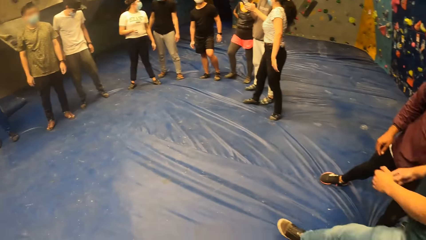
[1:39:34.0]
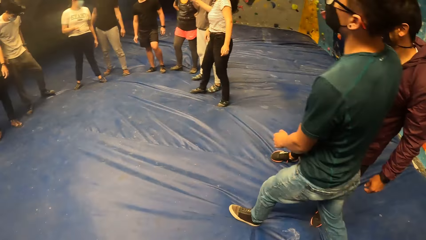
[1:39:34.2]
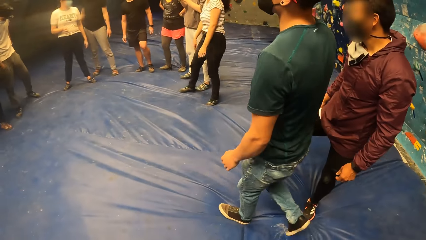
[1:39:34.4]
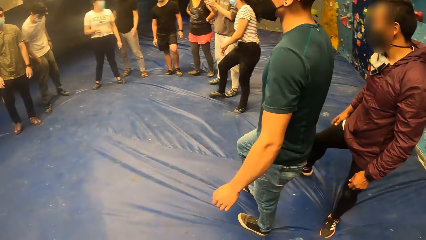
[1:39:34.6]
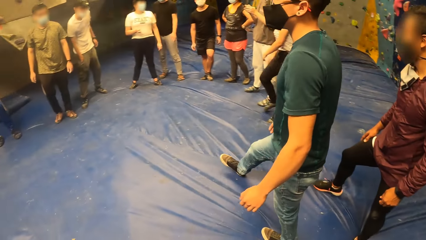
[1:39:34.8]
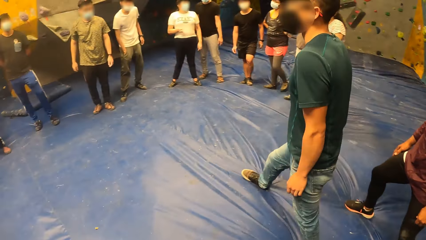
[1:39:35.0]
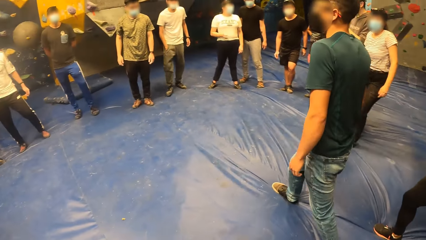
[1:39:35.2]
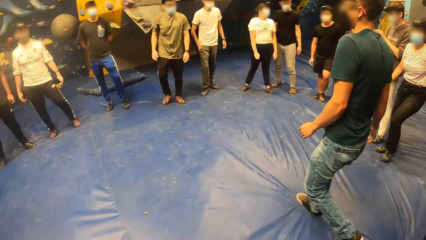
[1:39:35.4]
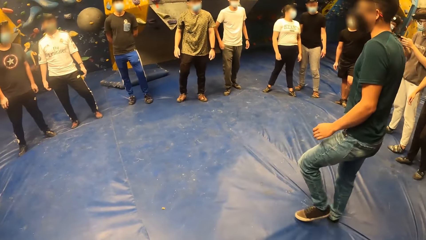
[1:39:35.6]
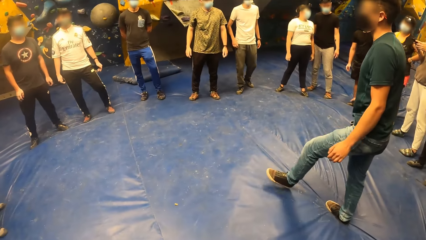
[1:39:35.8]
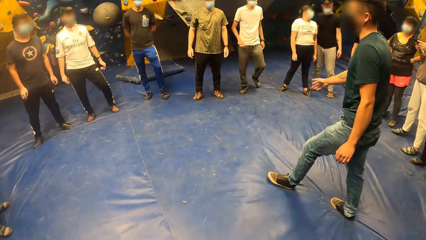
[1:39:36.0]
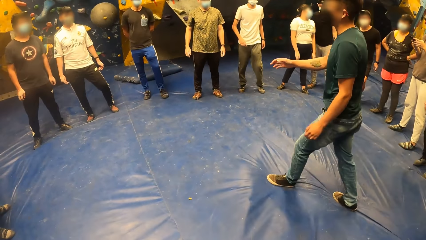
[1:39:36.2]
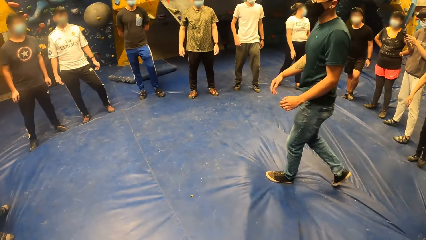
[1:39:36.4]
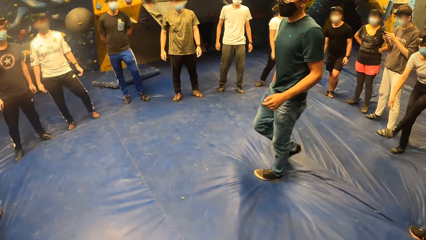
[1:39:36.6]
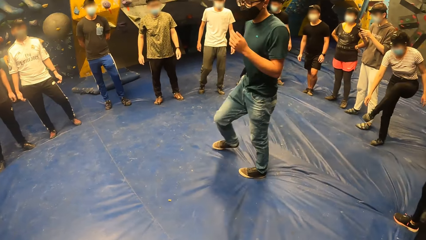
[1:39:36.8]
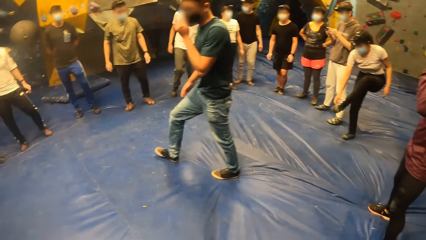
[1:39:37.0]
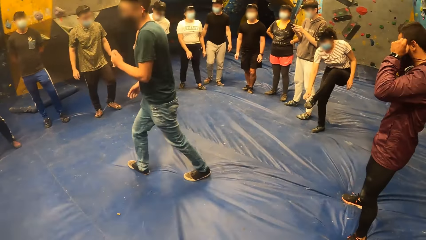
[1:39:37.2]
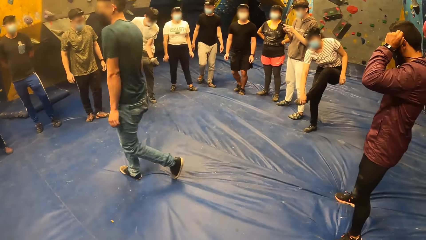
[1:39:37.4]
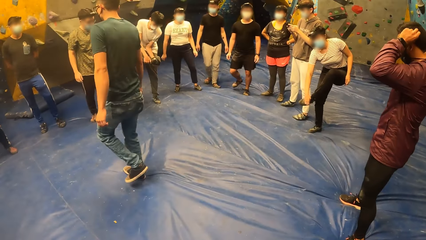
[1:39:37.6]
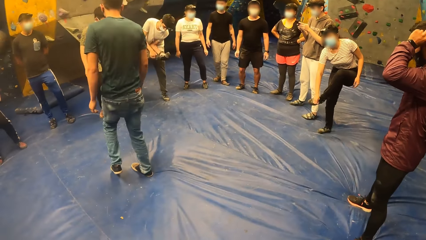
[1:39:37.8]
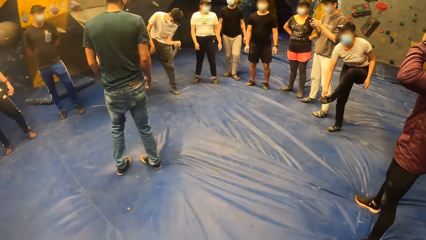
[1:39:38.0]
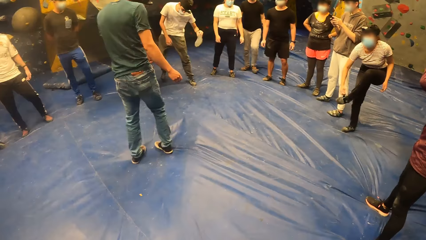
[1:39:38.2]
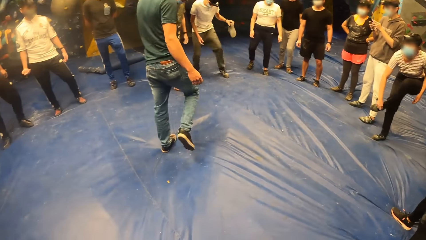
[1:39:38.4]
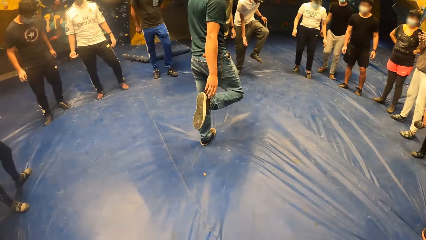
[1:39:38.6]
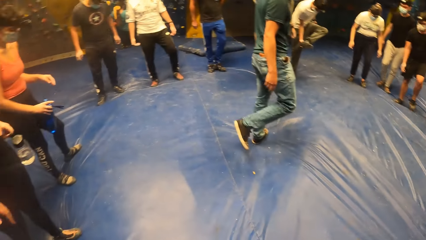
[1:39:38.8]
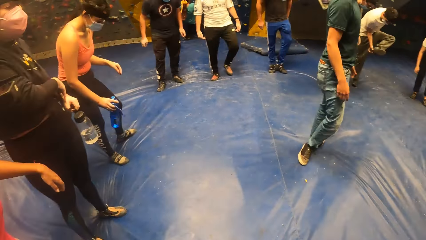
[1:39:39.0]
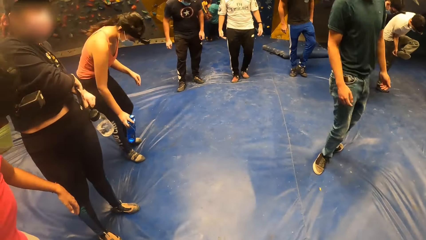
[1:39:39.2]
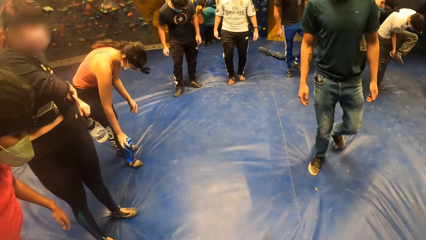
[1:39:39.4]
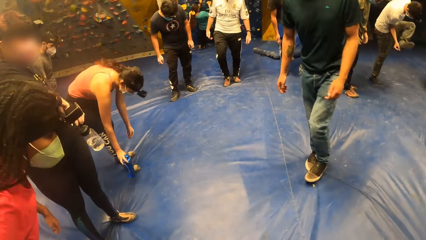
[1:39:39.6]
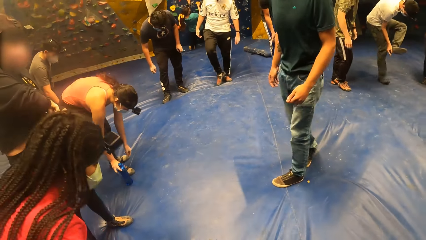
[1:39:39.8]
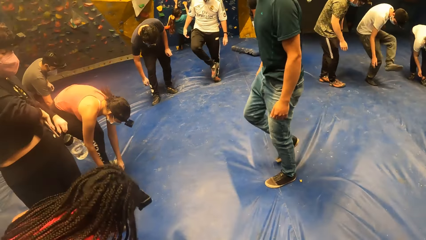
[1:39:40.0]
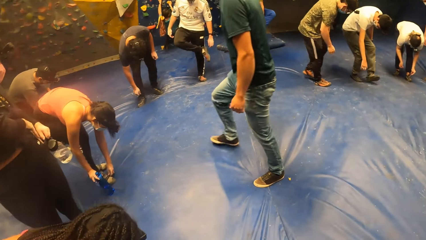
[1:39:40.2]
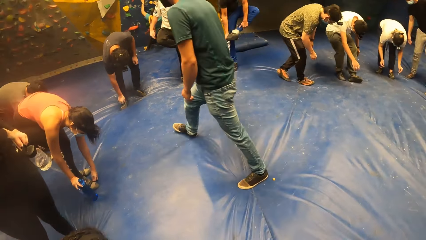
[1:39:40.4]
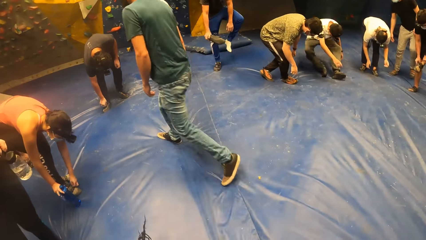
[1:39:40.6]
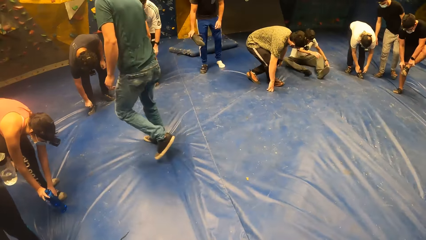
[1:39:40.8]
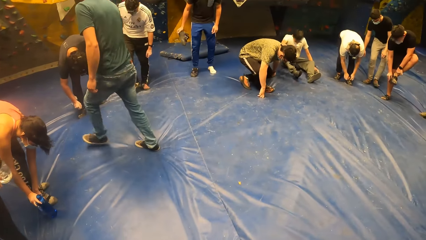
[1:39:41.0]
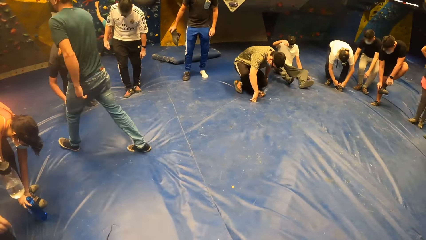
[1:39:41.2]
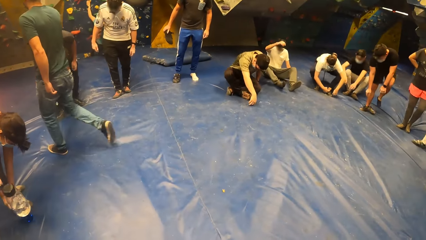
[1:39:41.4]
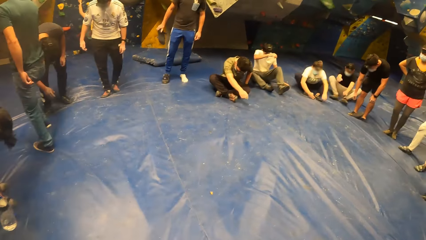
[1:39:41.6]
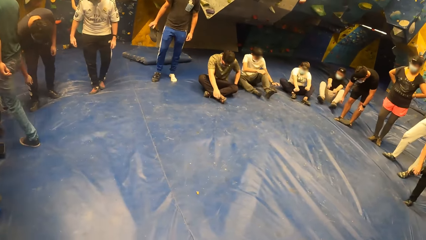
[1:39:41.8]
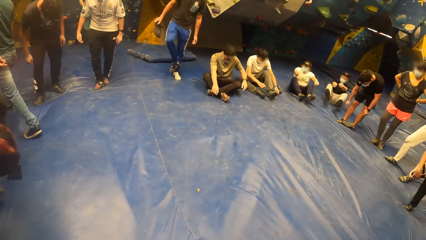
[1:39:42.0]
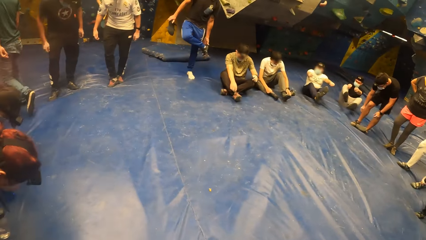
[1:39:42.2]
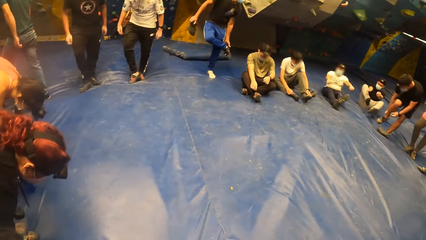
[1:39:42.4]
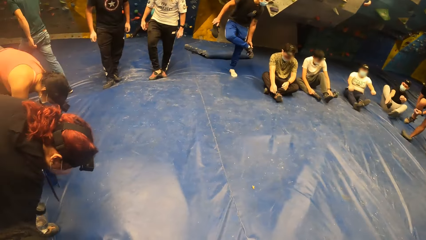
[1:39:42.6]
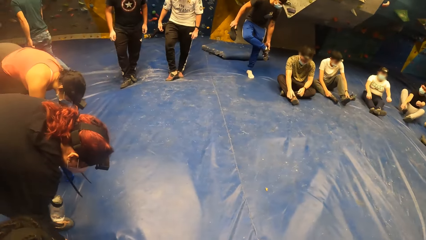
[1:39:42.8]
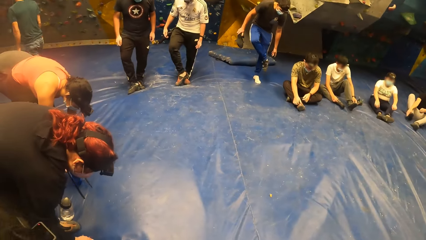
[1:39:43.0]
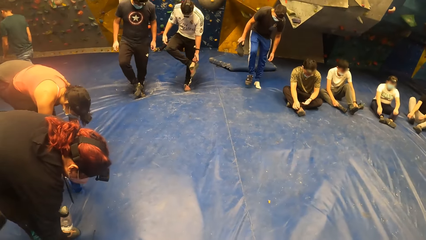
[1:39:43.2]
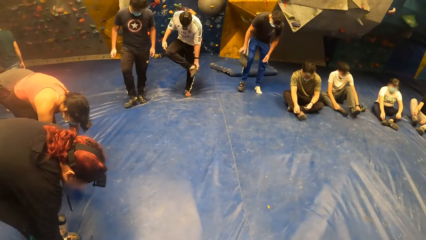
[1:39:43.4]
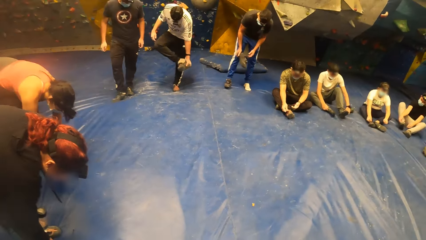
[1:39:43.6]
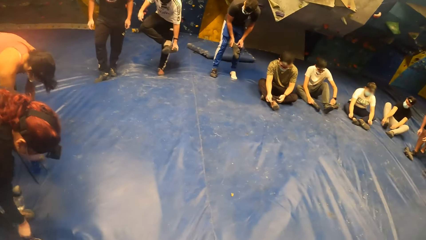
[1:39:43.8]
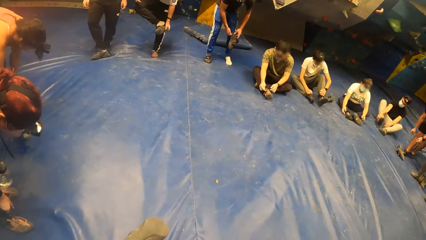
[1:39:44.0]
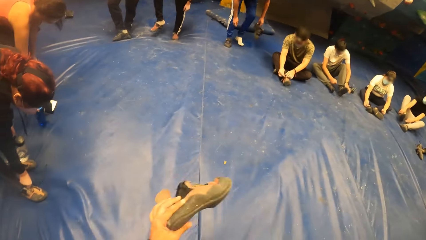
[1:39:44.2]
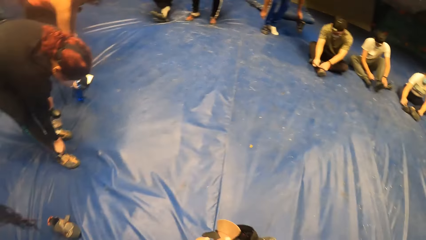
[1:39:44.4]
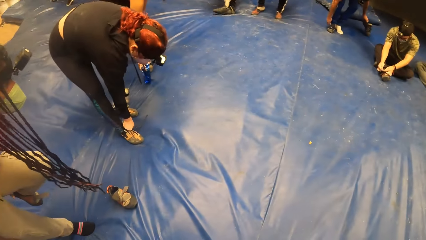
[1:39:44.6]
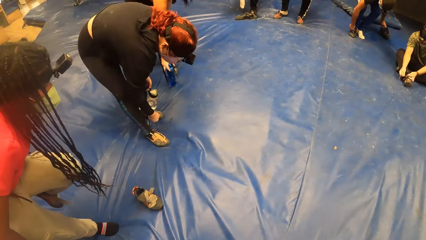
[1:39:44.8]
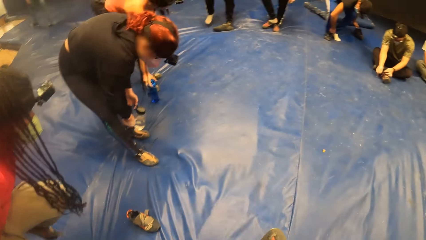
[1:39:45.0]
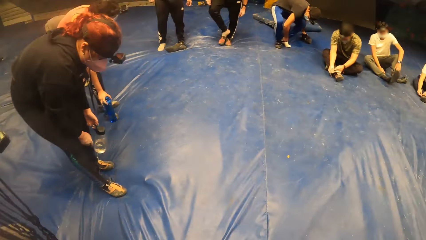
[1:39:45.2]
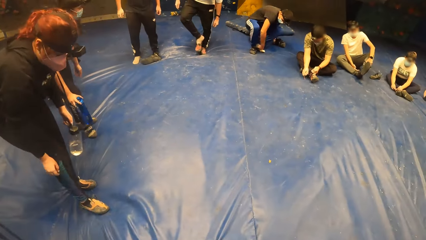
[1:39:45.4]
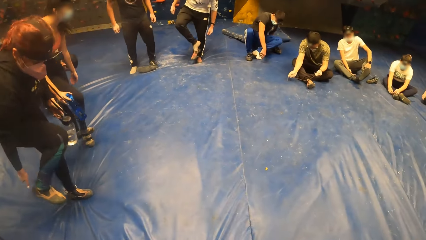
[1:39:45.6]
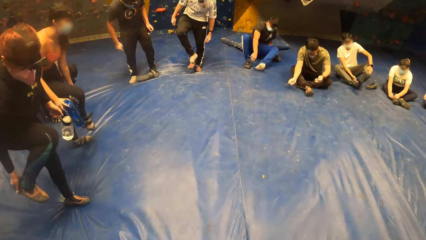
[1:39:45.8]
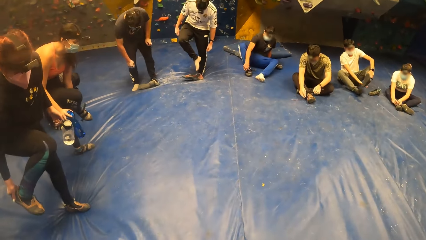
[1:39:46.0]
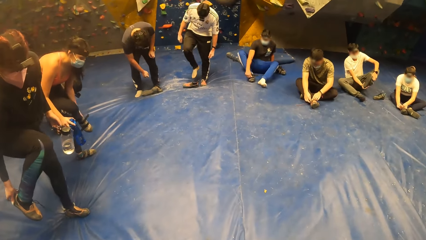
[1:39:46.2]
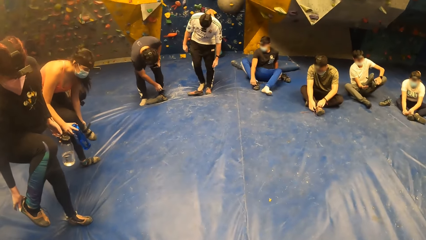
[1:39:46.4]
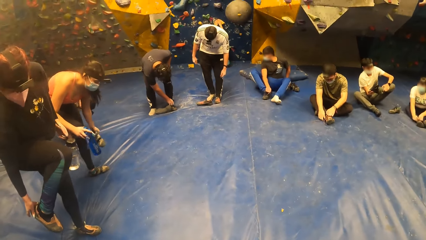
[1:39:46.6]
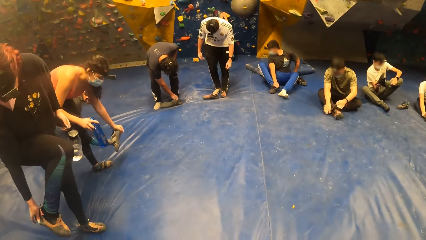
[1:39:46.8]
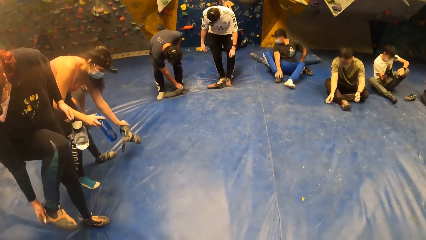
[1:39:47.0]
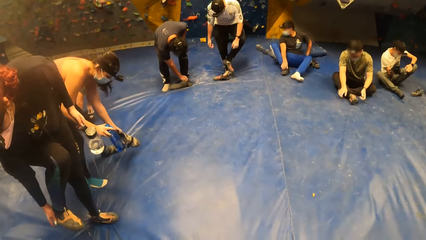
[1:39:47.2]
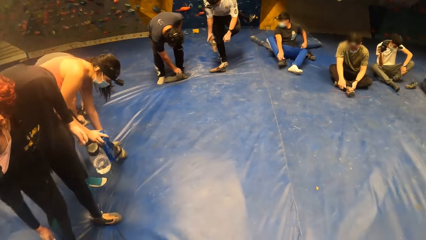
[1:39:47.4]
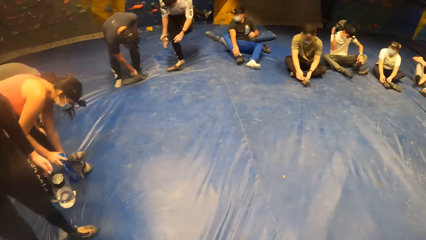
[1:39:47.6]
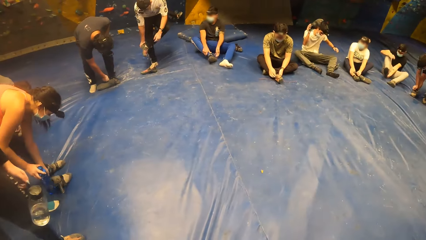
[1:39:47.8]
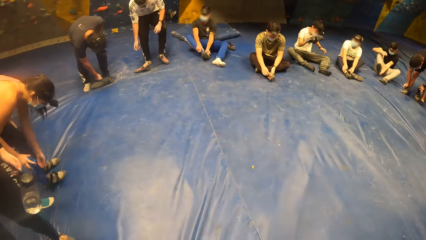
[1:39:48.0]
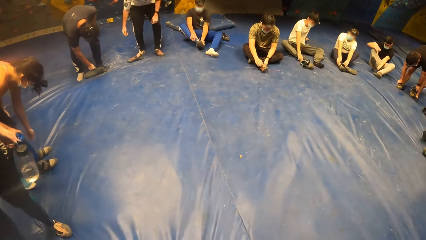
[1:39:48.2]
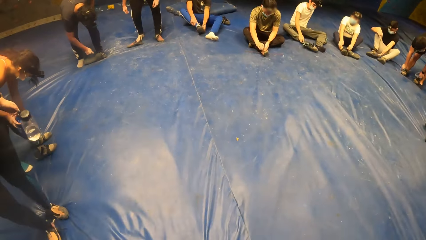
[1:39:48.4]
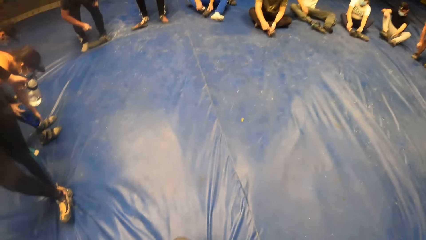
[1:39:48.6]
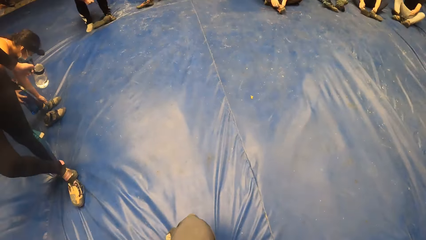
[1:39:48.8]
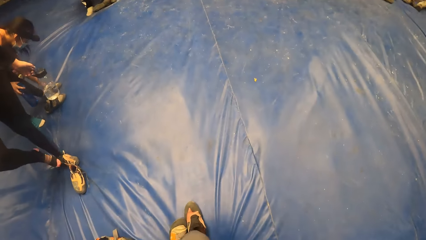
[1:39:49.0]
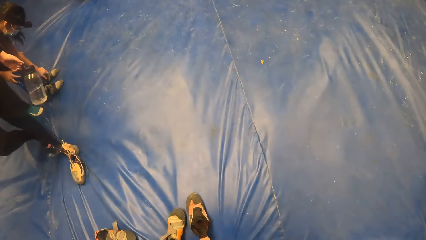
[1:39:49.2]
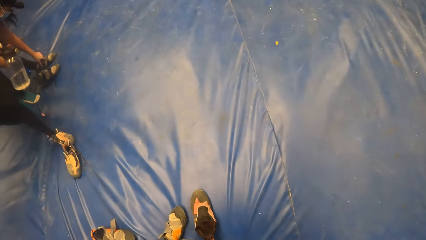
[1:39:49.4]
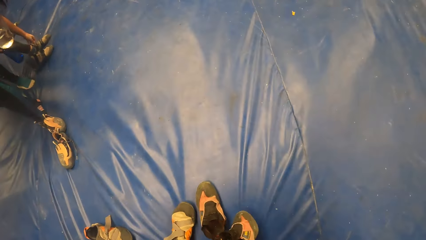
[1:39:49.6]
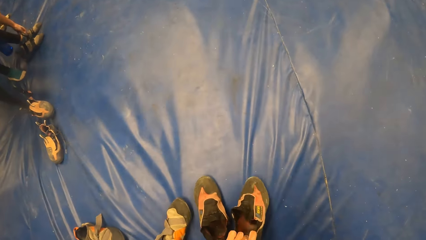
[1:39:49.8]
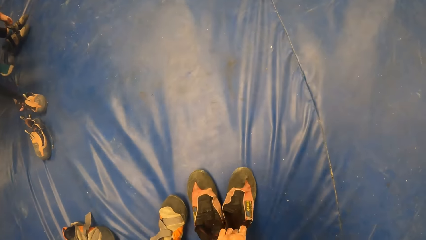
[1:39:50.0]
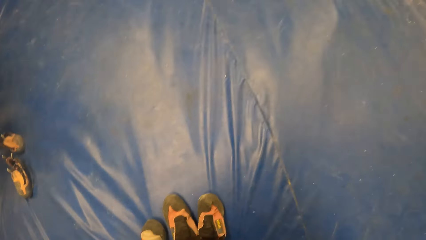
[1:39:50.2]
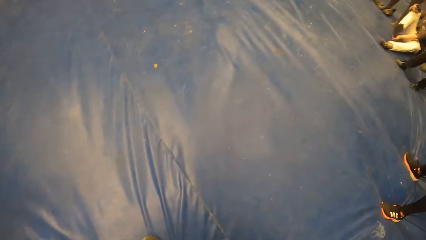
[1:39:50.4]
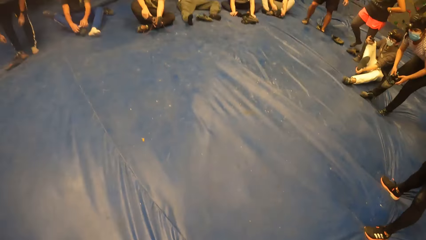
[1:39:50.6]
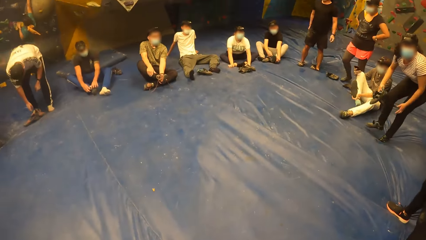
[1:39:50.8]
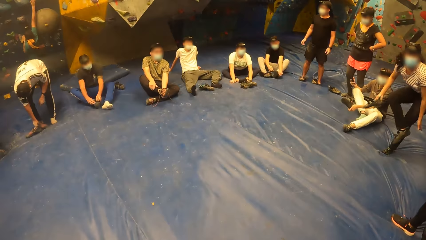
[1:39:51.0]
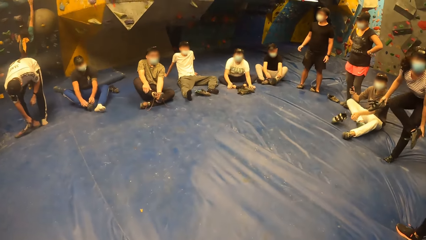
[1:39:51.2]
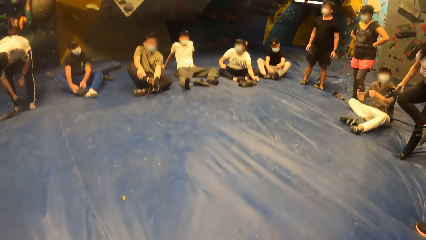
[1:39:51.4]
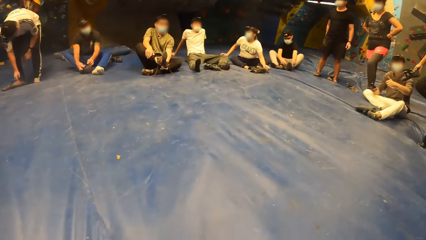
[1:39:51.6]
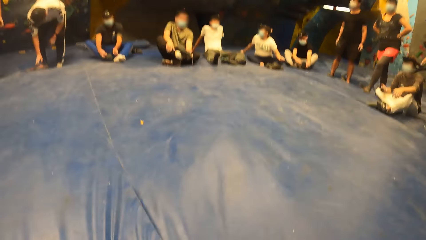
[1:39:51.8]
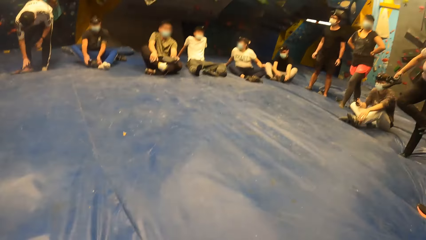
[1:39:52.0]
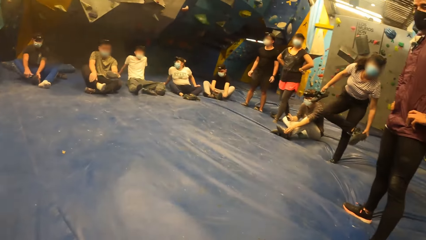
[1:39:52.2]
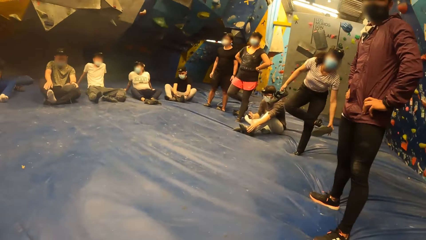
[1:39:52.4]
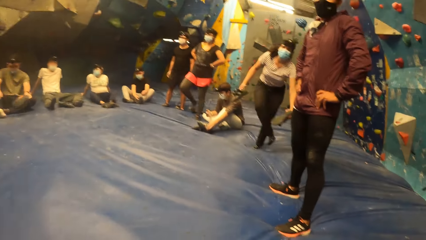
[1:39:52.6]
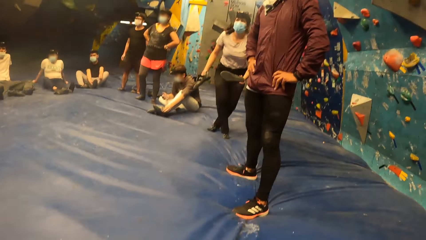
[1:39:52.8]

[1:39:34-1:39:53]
A man walks around the room. Another man interacts with the camera wearer and the group of people. The camera wearer bends. She removes her shoes with the group of people. A lady removes her shoes. The camera wearer drops the right shoe on the floor with her left hand. She places her shoes on the blue mattress. She sits on the floor with the group of people. She looks around the room.
